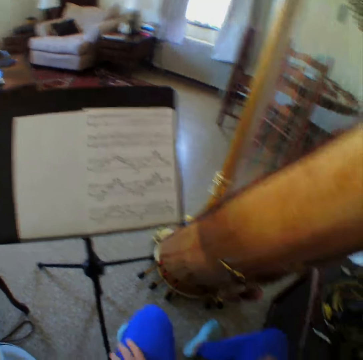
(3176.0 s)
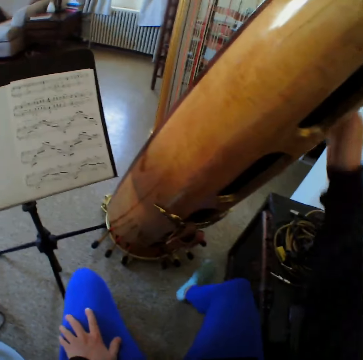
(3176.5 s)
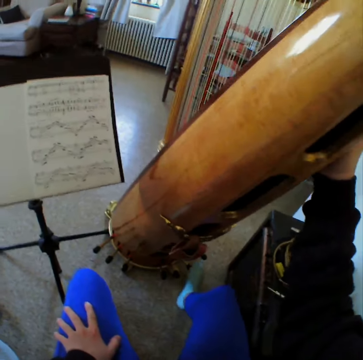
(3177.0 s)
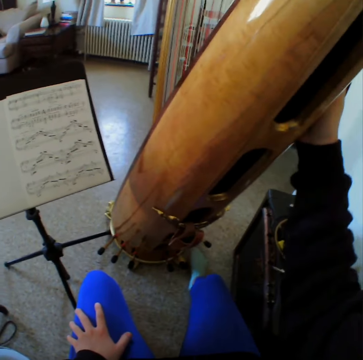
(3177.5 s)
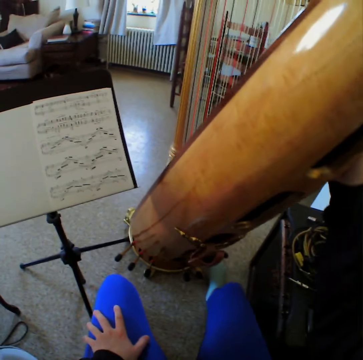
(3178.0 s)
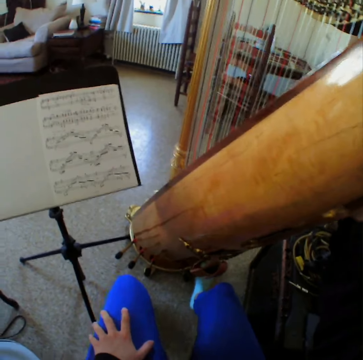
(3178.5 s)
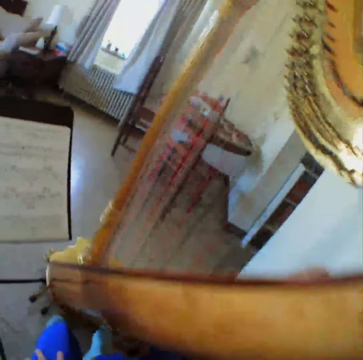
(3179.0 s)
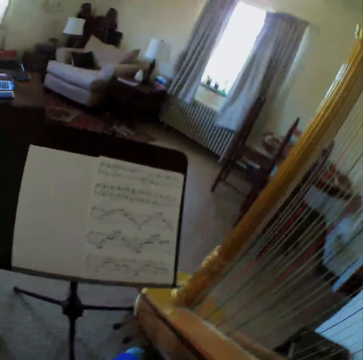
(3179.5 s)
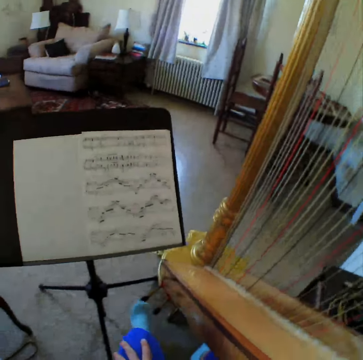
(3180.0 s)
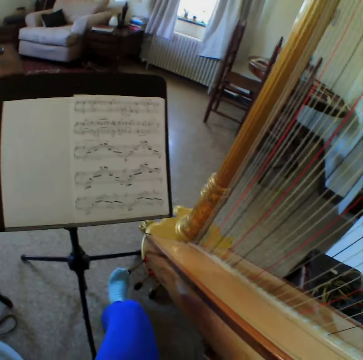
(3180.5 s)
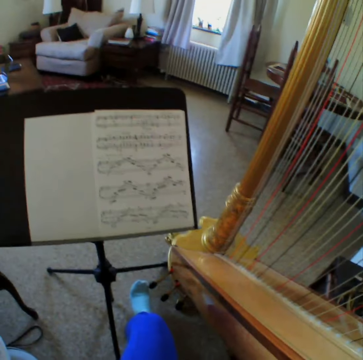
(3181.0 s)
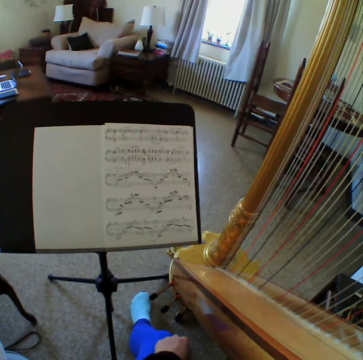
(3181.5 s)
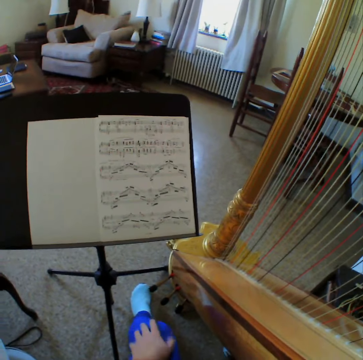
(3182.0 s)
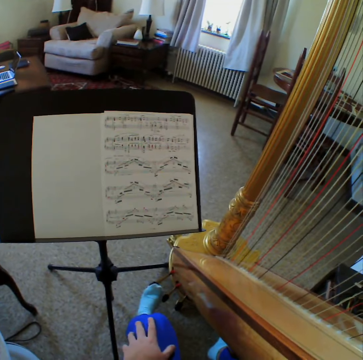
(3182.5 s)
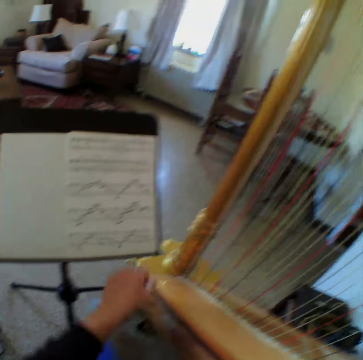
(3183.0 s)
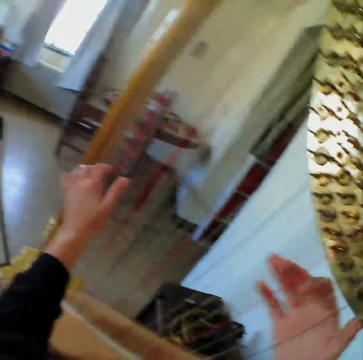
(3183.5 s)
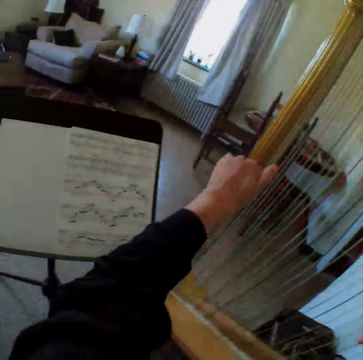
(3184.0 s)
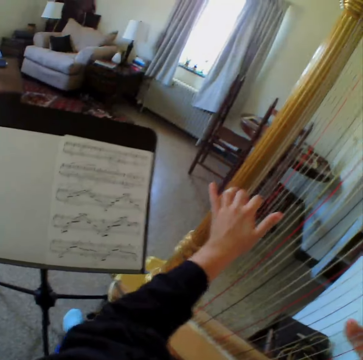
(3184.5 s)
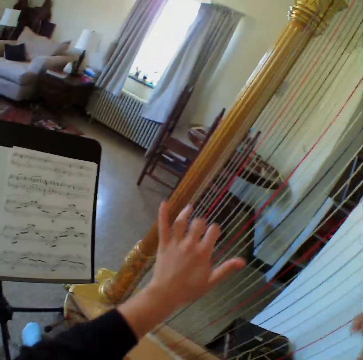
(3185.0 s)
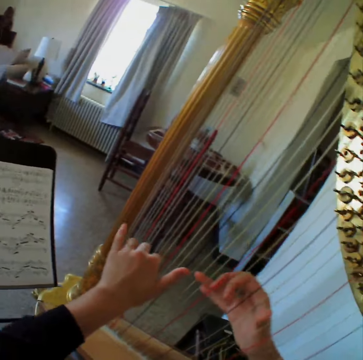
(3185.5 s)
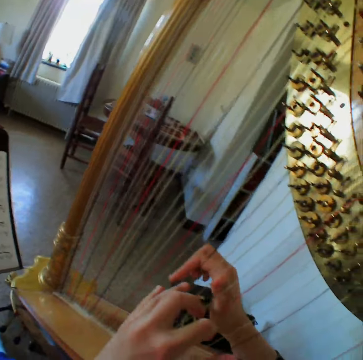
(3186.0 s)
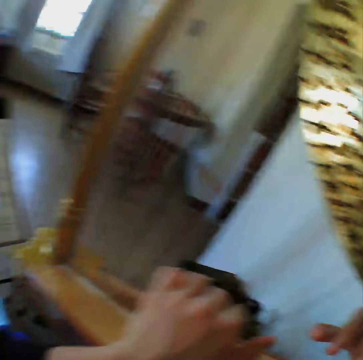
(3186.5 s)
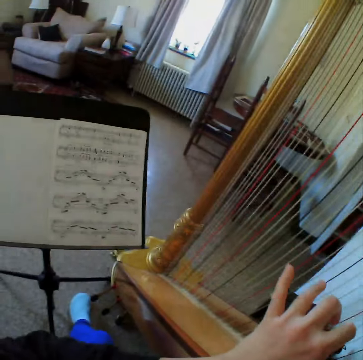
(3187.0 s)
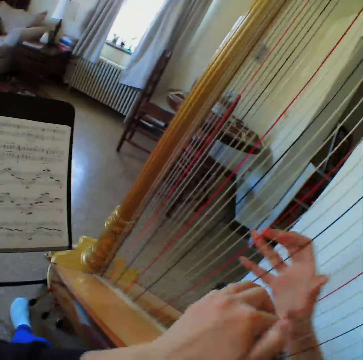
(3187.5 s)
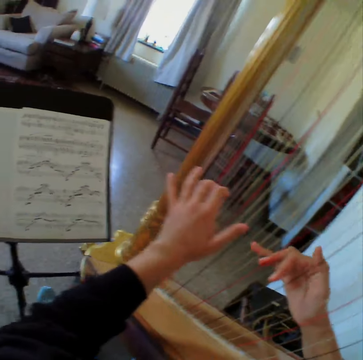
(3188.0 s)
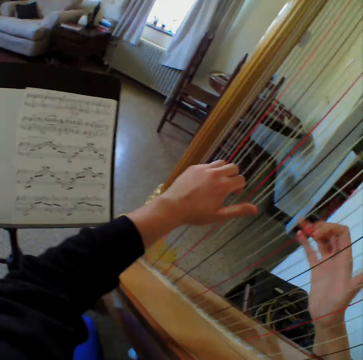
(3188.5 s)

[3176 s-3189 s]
The camera wearer holds the harp with her right hand. She aligns the harp on the floor. She plays the harp with both hands.

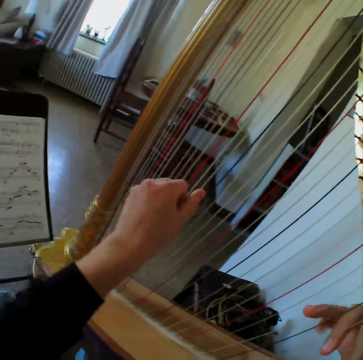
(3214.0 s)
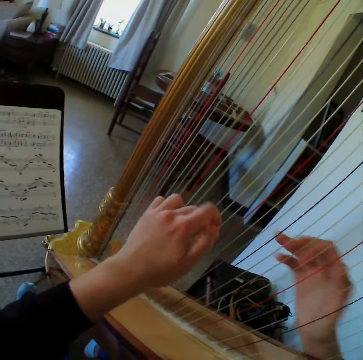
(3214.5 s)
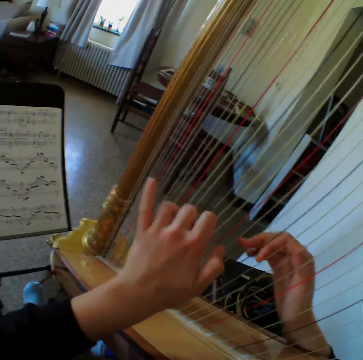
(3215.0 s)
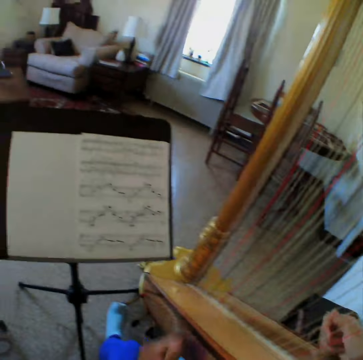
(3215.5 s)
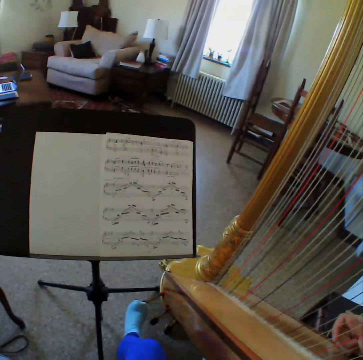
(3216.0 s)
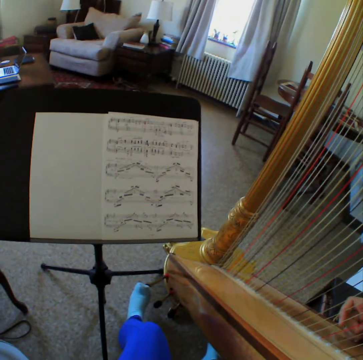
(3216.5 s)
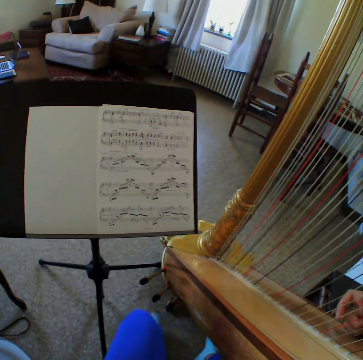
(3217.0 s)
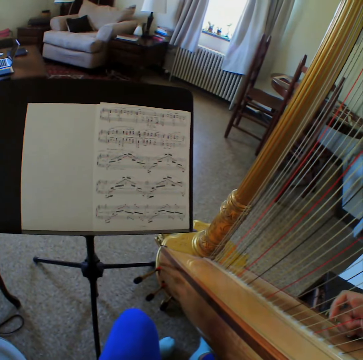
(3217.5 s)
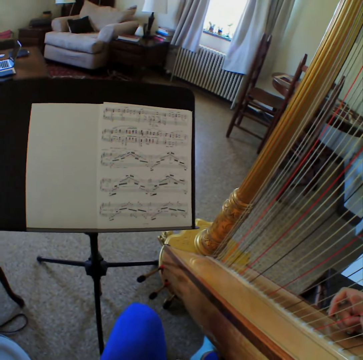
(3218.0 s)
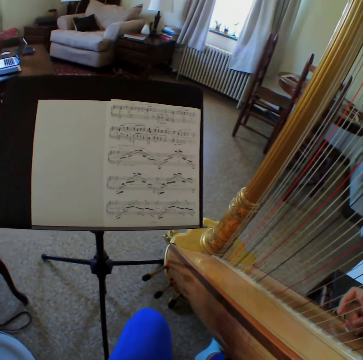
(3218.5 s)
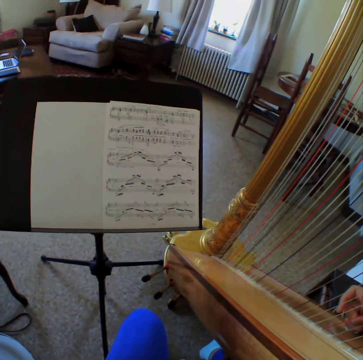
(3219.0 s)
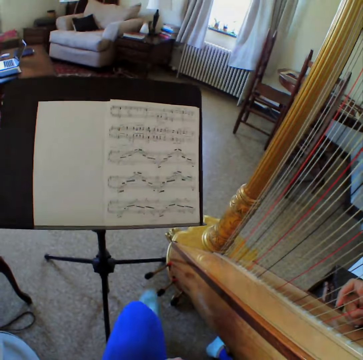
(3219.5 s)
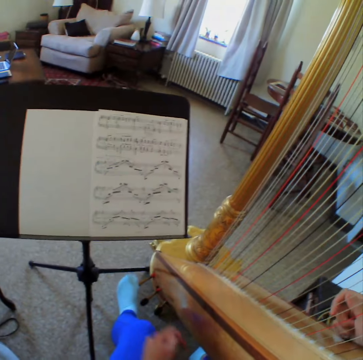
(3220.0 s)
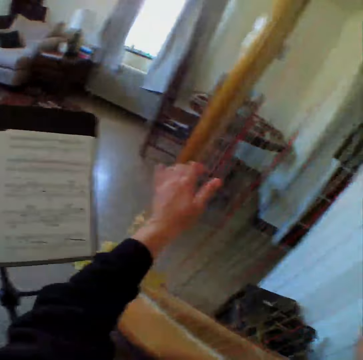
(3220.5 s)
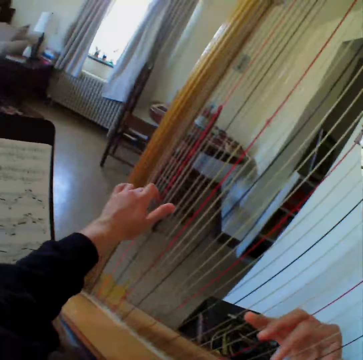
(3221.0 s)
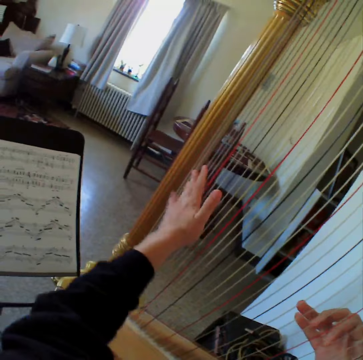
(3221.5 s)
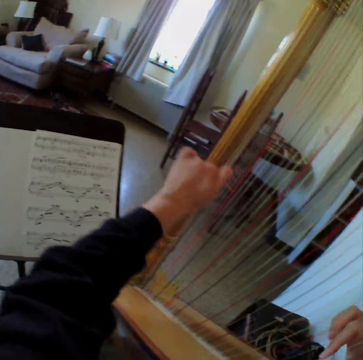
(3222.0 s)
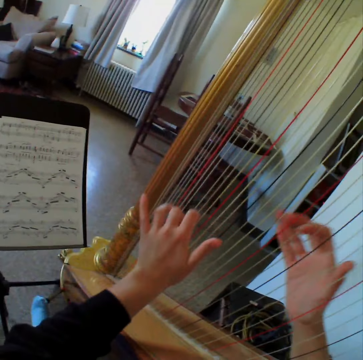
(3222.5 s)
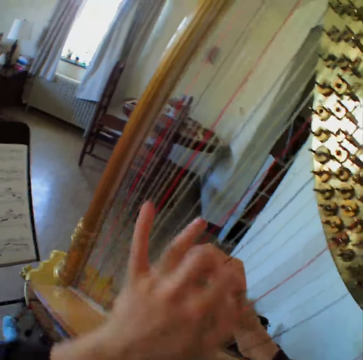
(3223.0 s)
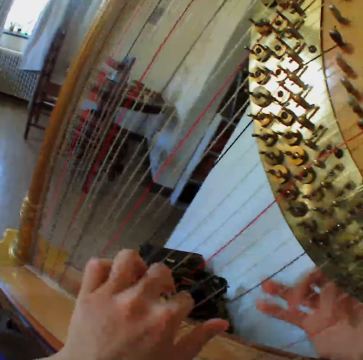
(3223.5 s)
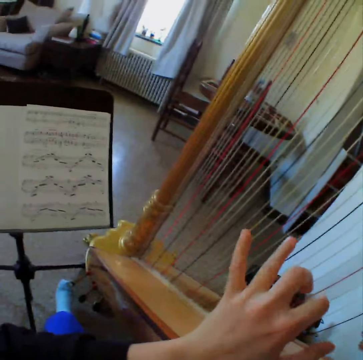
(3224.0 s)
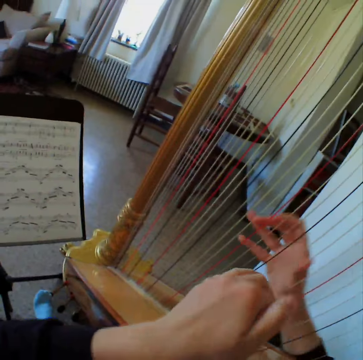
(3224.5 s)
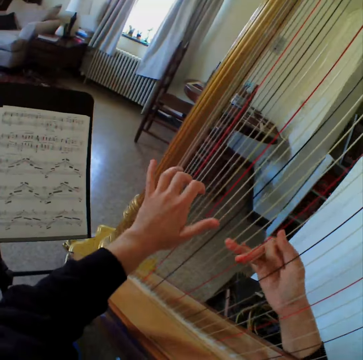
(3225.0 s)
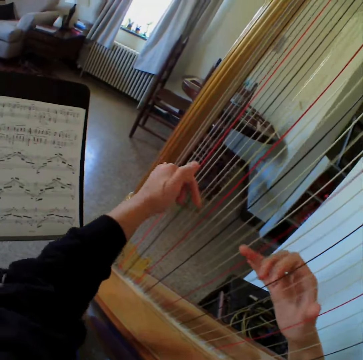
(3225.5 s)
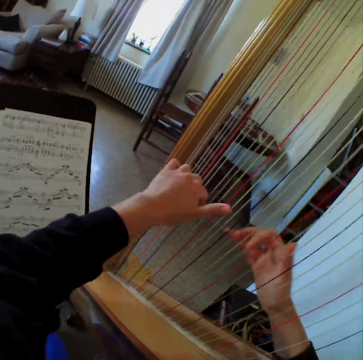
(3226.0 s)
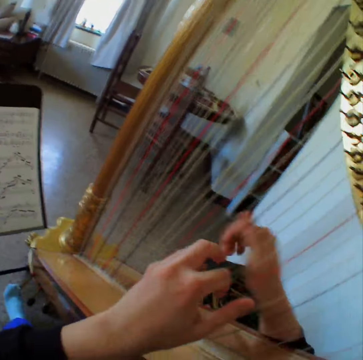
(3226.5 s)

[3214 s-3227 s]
The camera wearer removes her left hand from the strings of the harp. She adjusts the legs on the floor. She plays the harp with both hands.

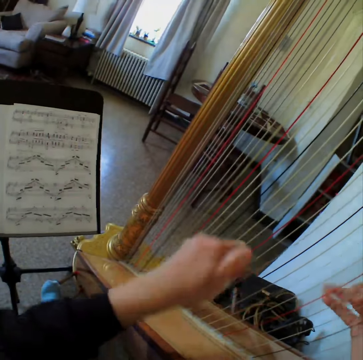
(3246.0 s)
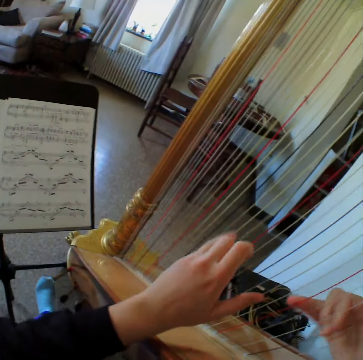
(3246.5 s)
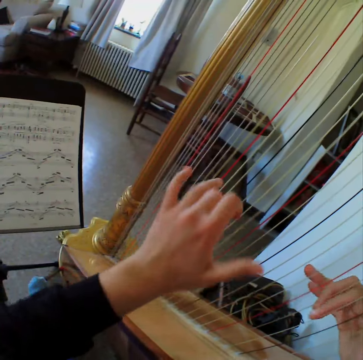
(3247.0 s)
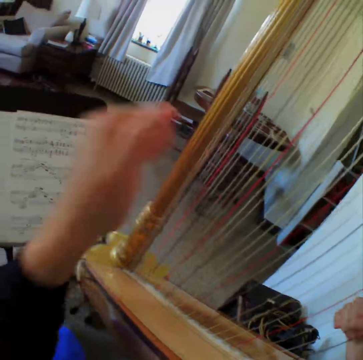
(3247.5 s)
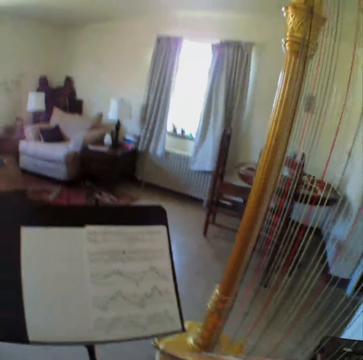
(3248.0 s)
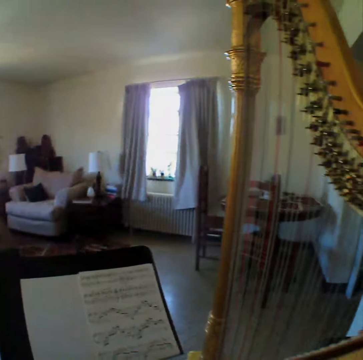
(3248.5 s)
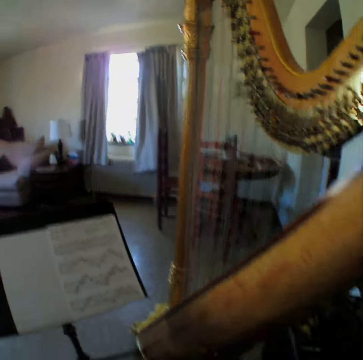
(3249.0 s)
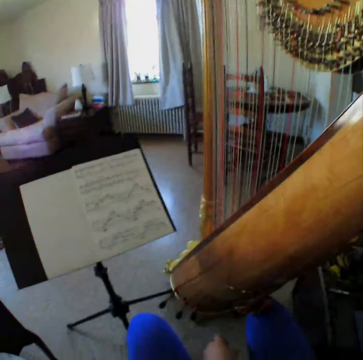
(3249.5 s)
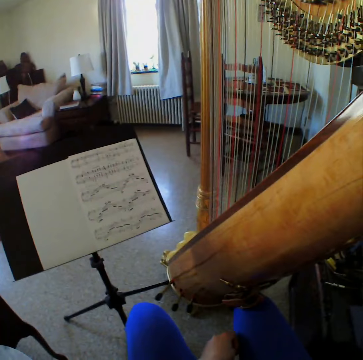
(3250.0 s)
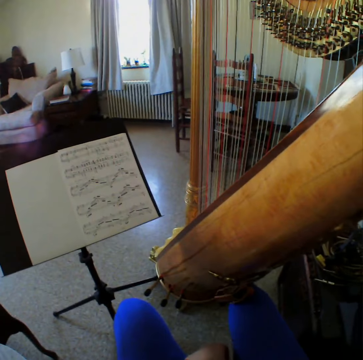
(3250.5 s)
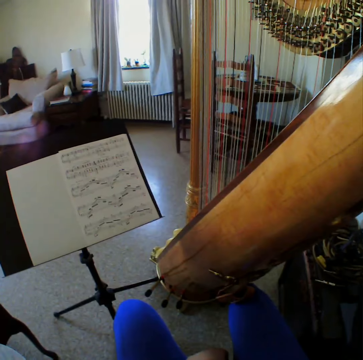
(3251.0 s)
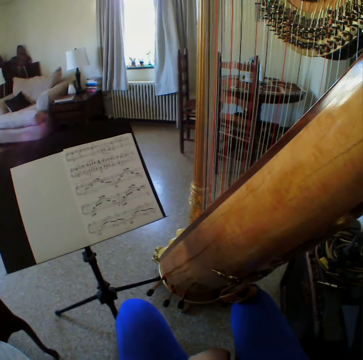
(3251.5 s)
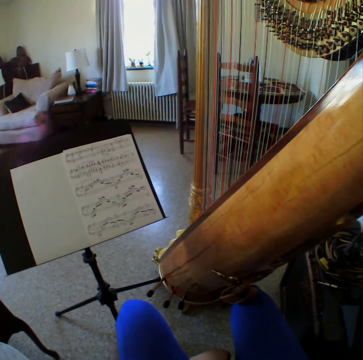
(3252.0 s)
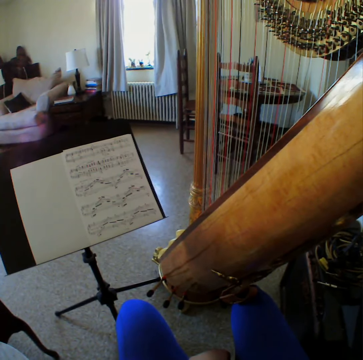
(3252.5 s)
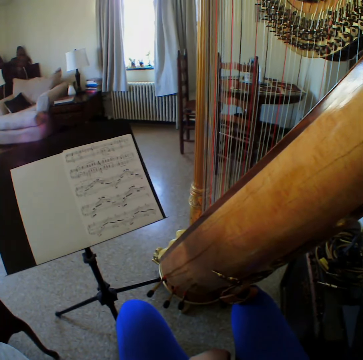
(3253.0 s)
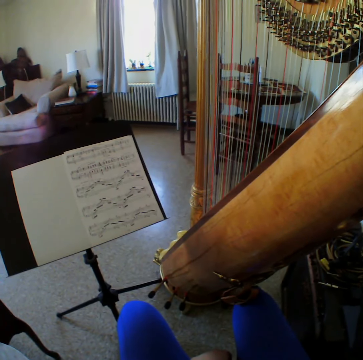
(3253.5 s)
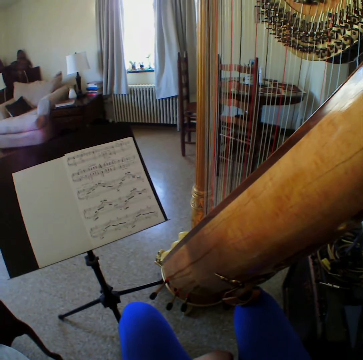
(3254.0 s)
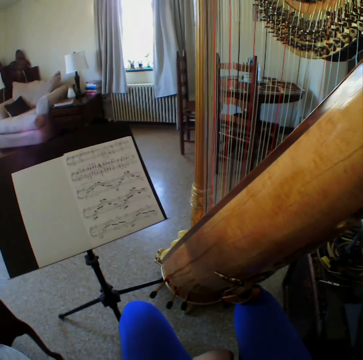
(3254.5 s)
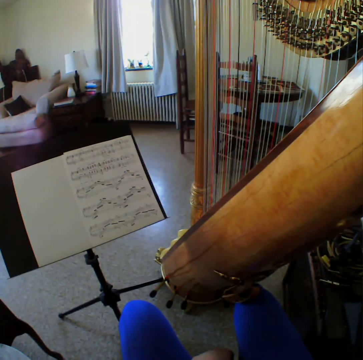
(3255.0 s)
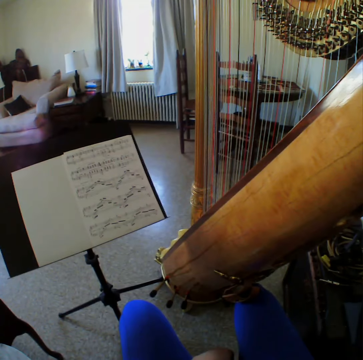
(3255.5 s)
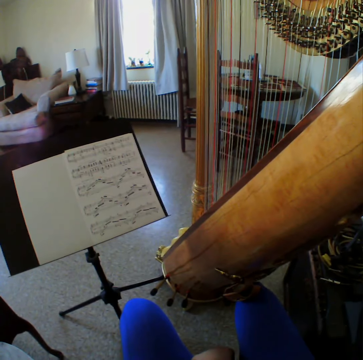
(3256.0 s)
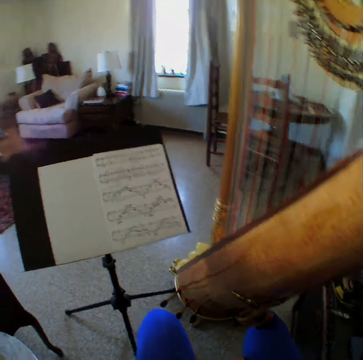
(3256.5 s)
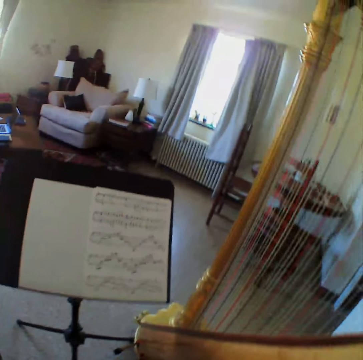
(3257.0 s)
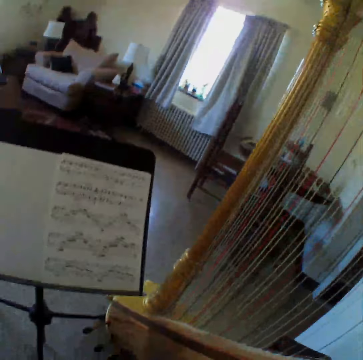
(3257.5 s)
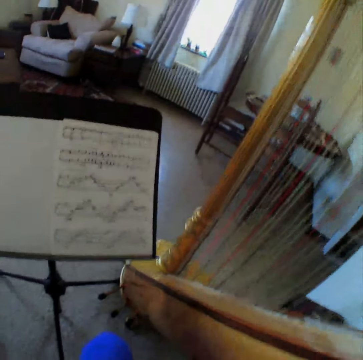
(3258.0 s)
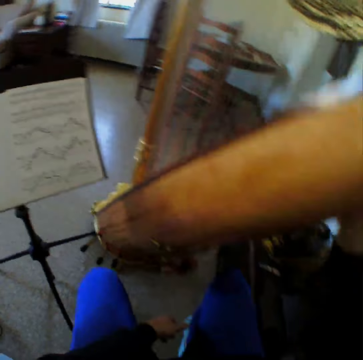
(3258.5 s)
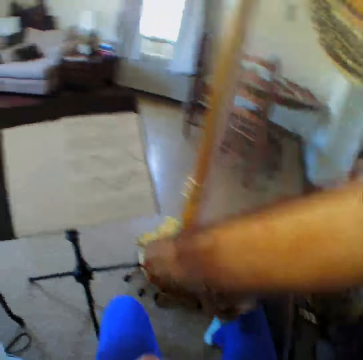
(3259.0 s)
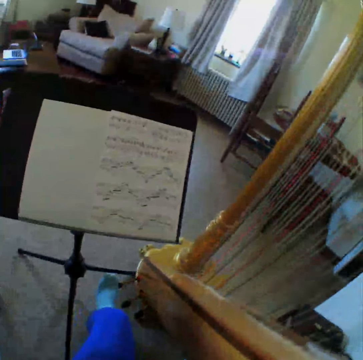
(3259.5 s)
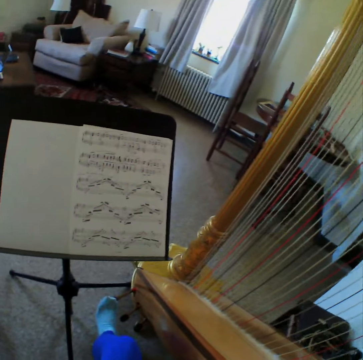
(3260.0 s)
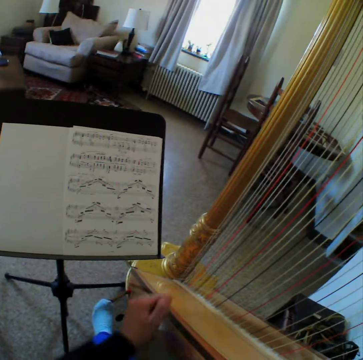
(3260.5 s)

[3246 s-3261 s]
The camera wearer removes both hands from the harp. They look around in the room. They move the leg.
